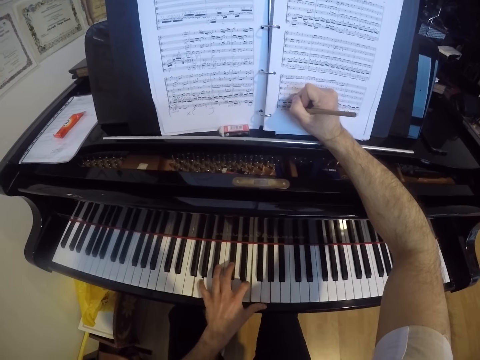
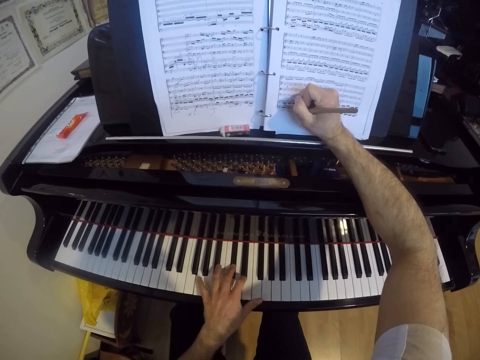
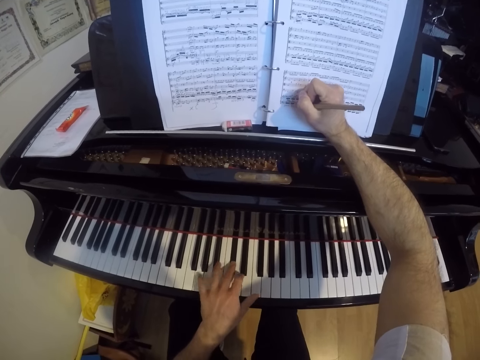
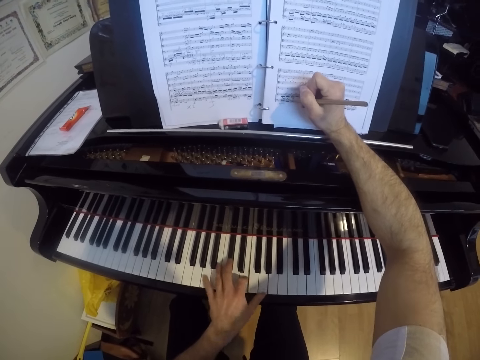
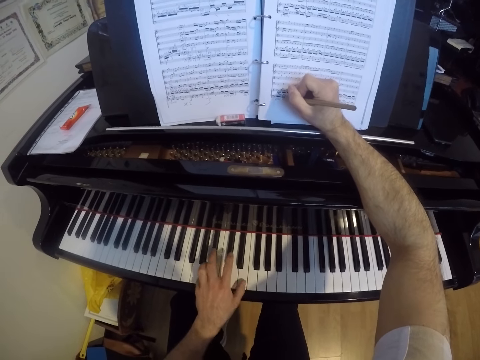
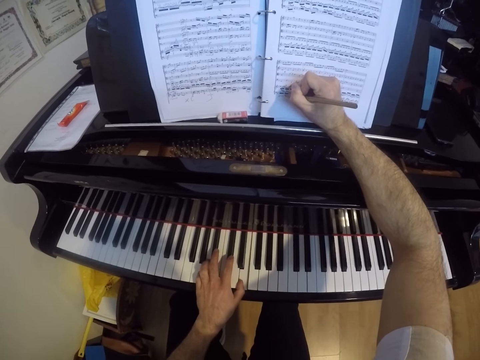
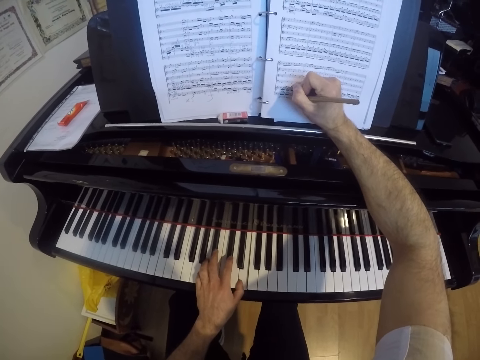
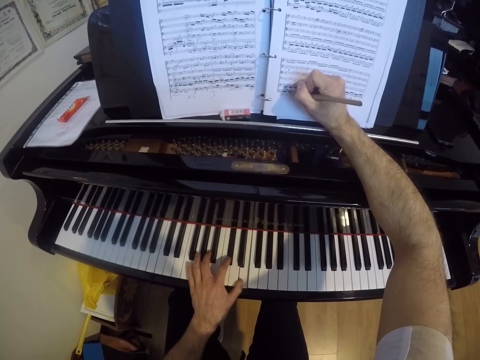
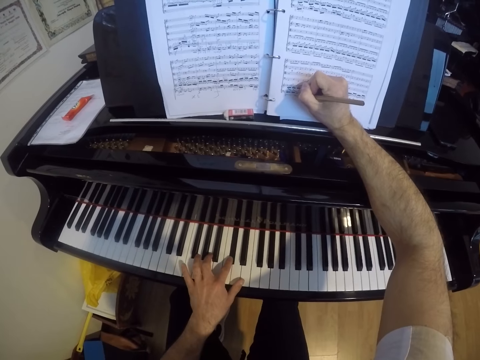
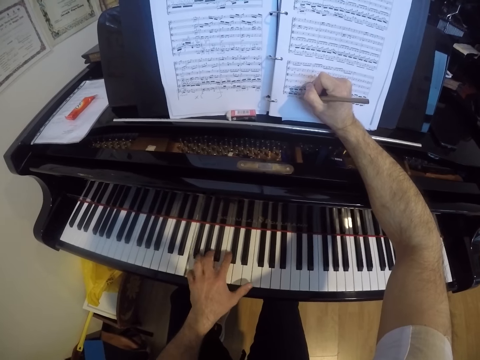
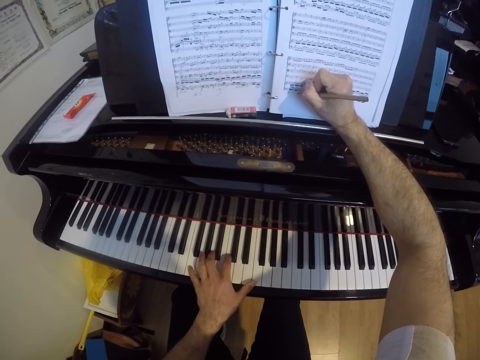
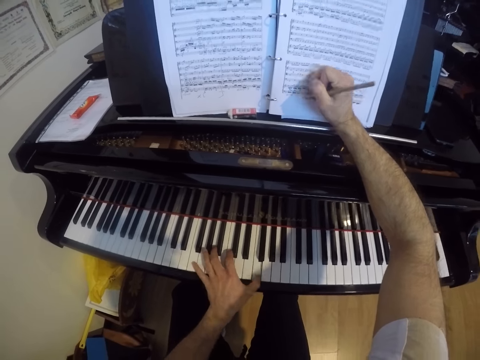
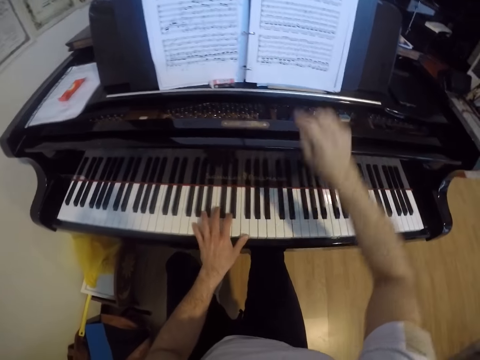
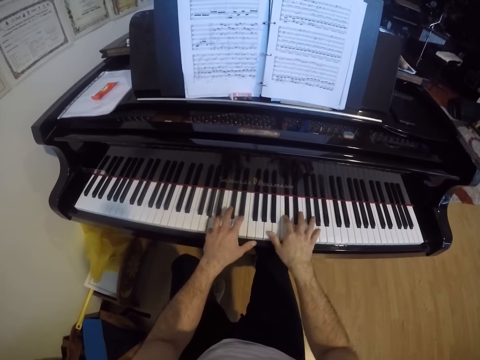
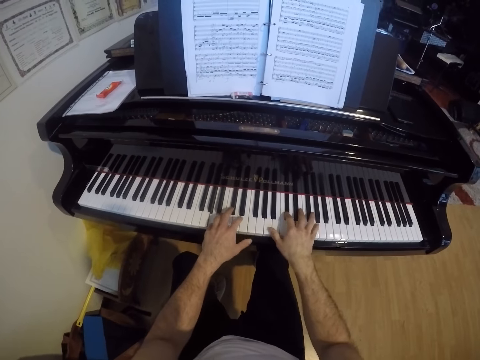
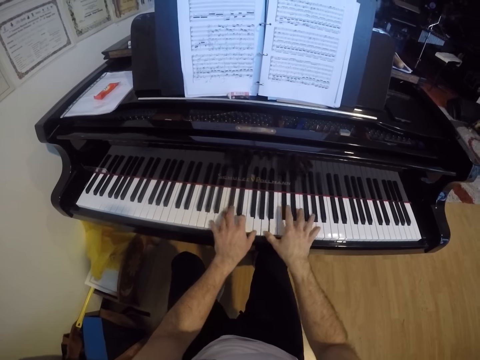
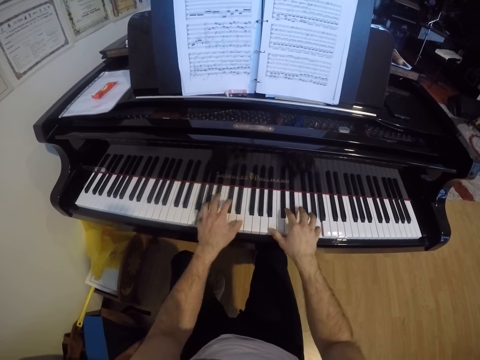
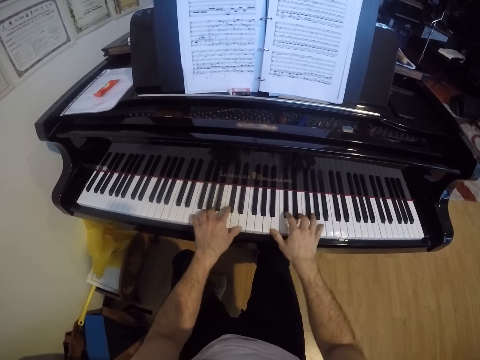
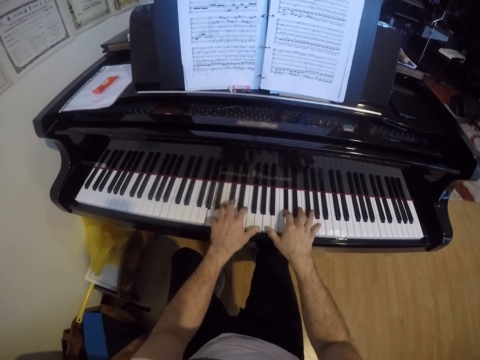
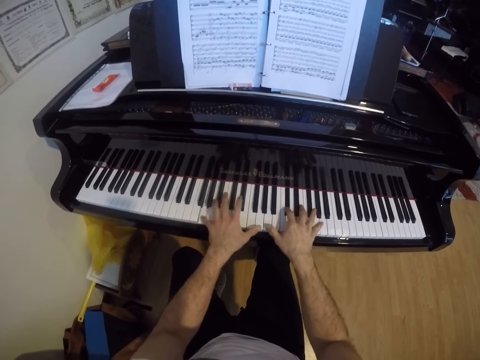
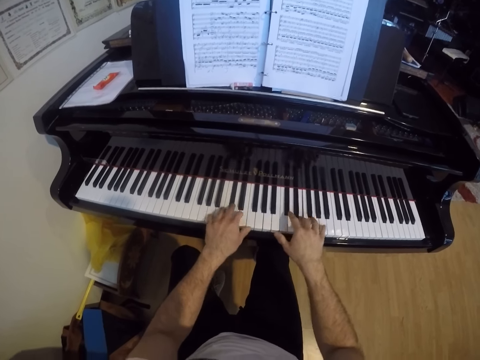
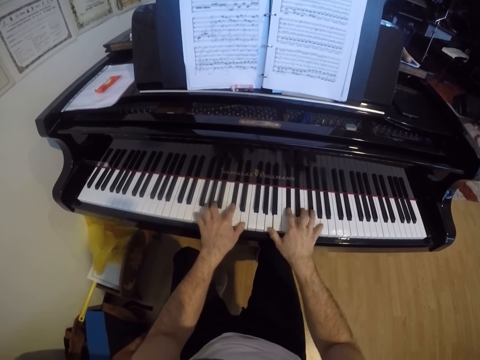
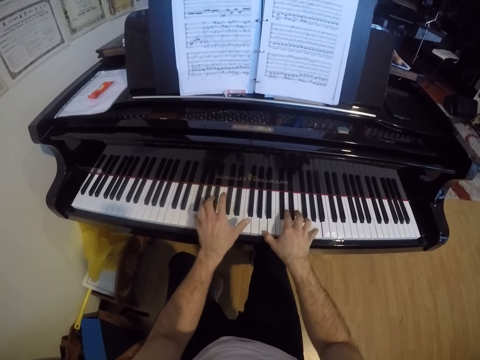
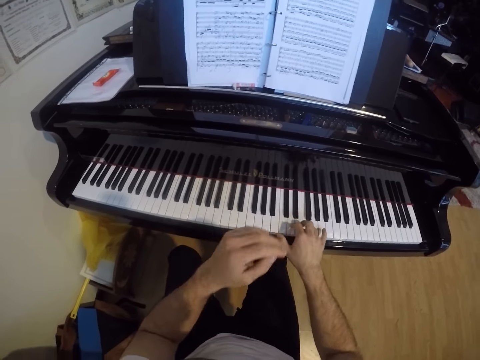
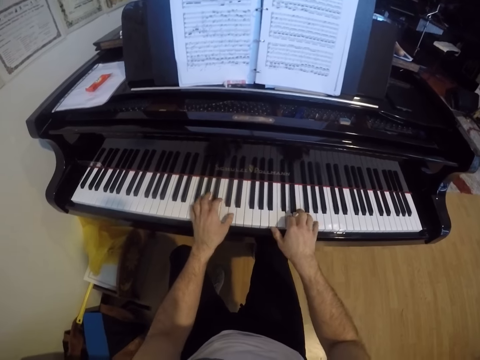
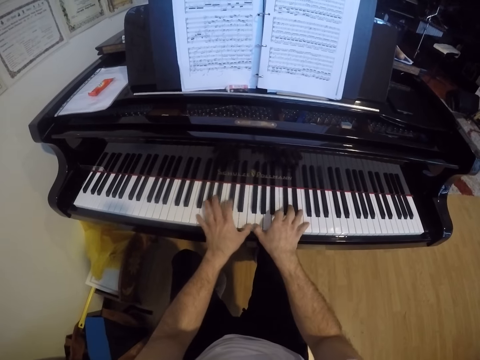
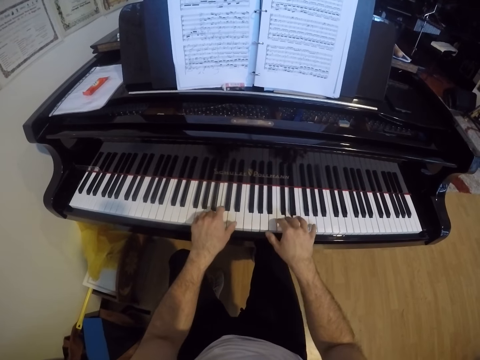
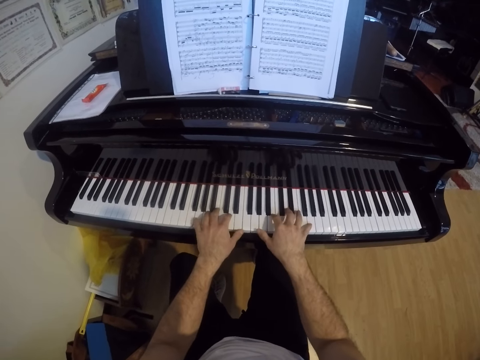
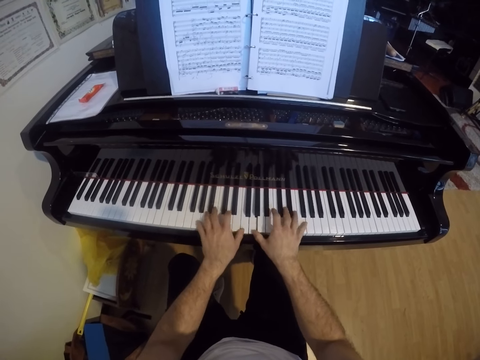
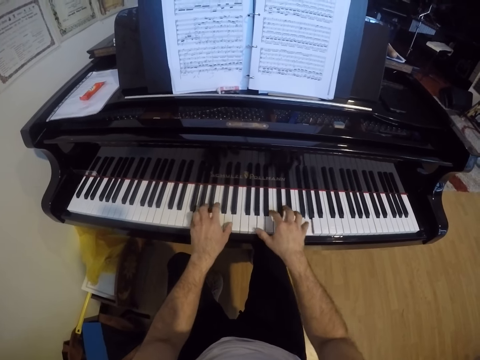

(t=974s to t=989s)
The camera wearer drops the pencil on the top board with his right hand. He plays the piano with both hands.

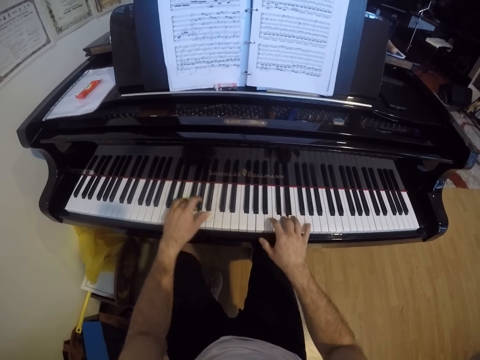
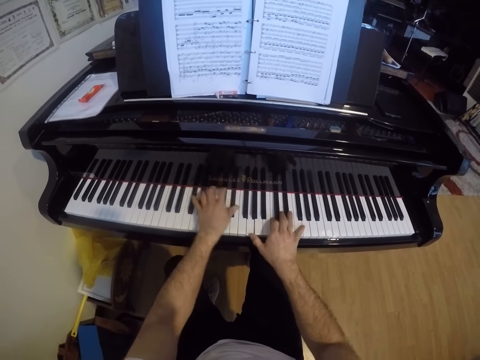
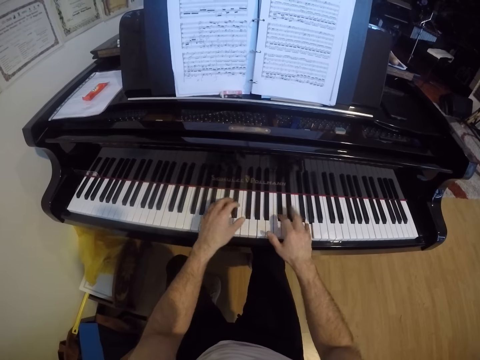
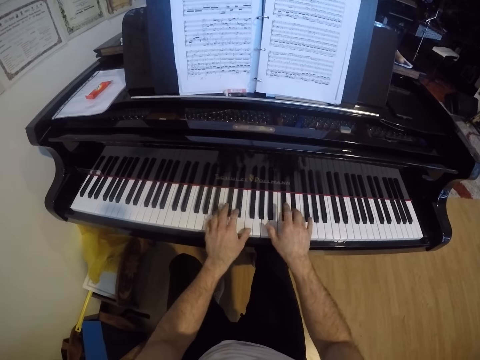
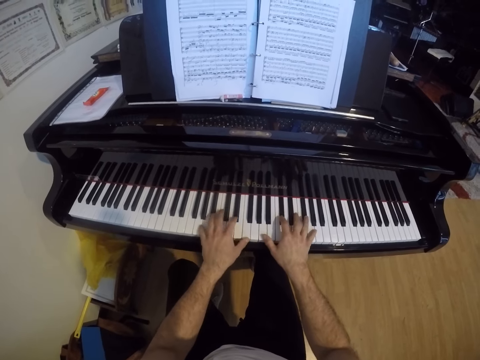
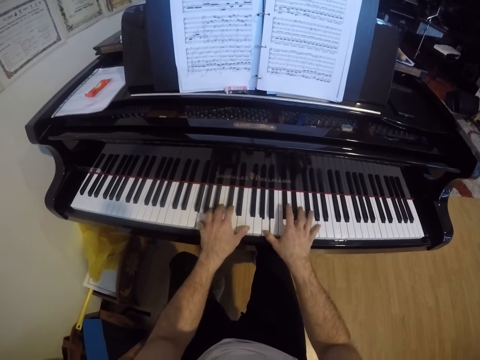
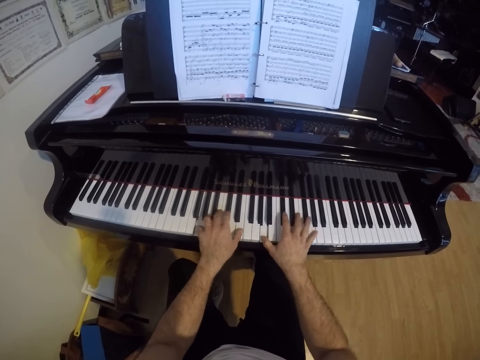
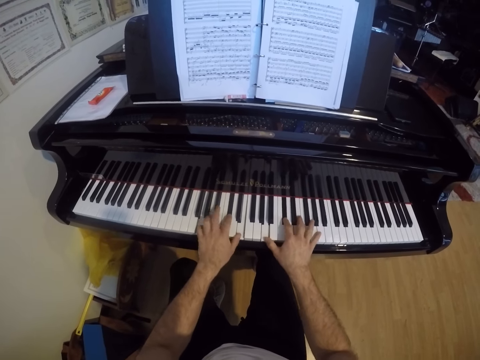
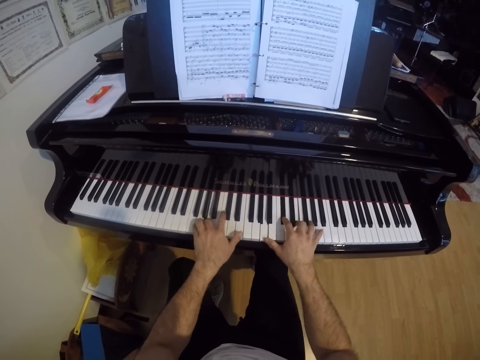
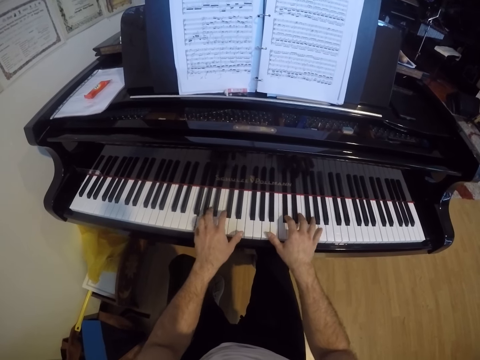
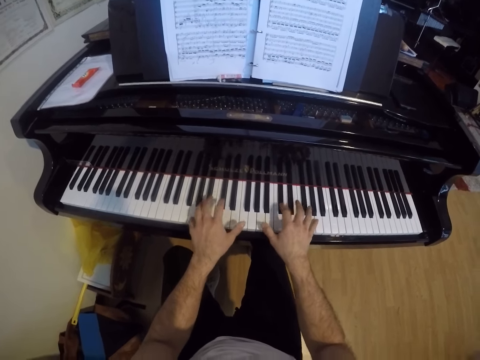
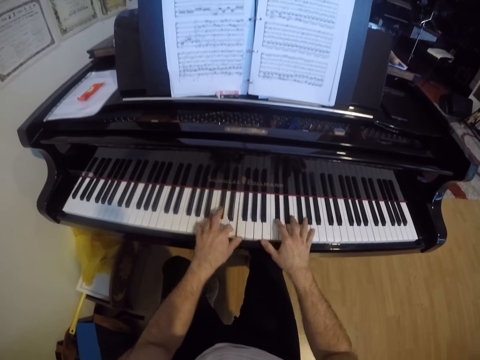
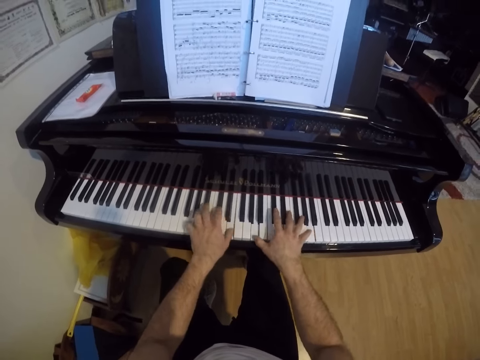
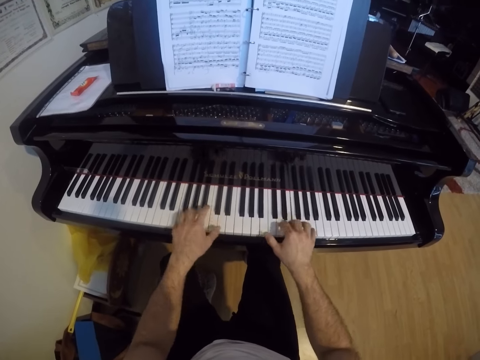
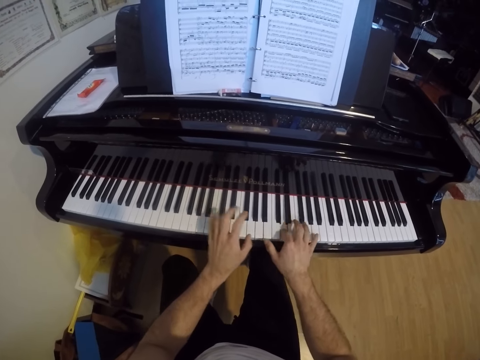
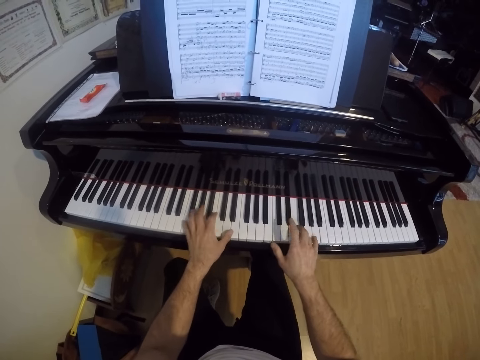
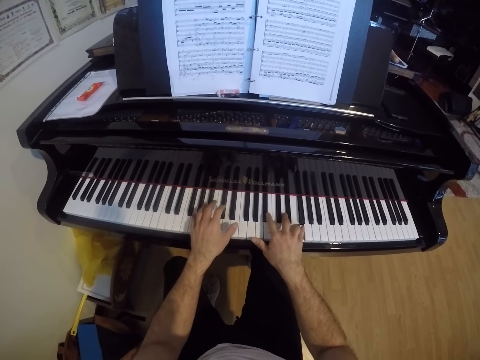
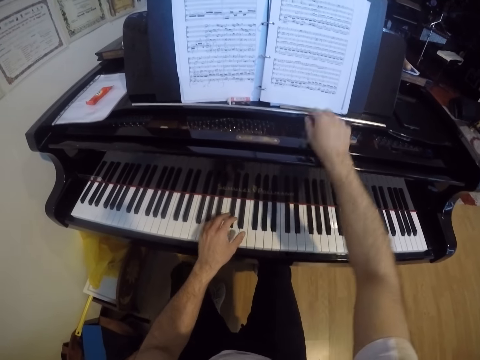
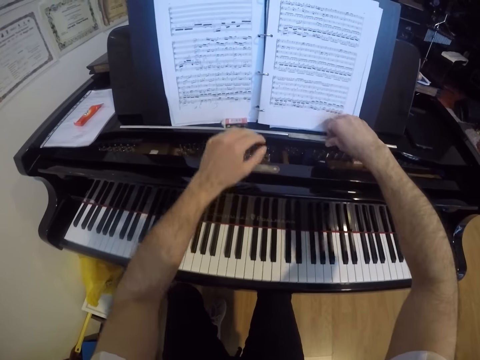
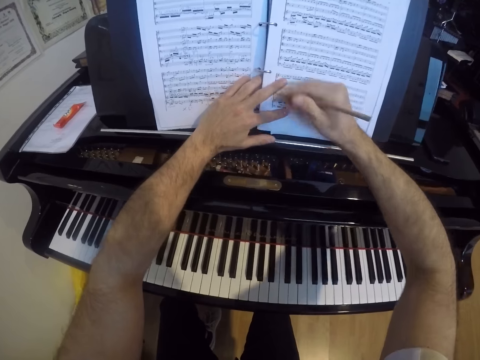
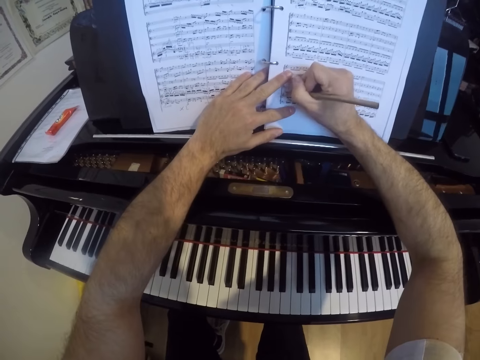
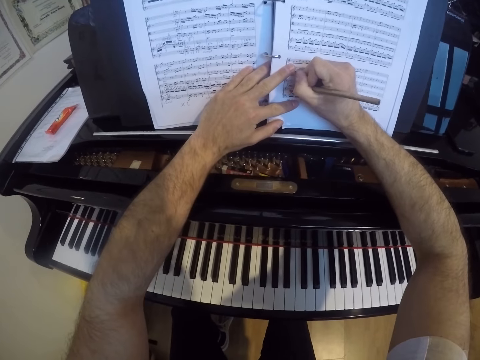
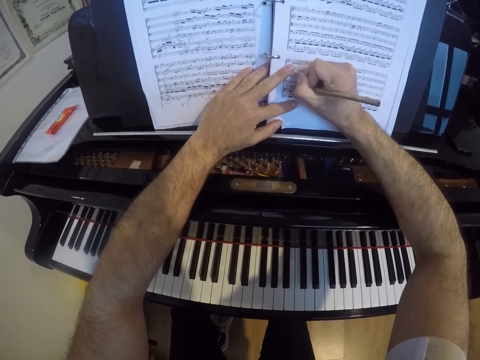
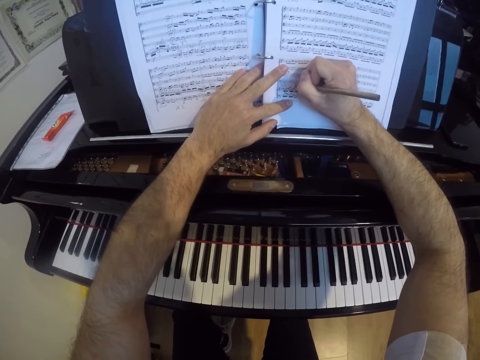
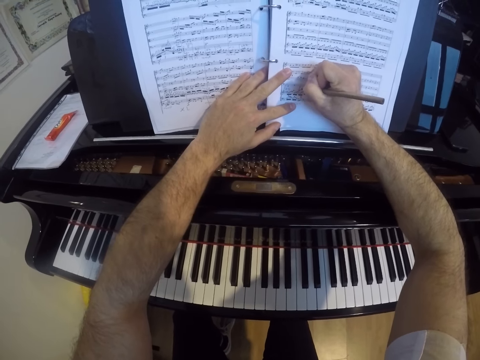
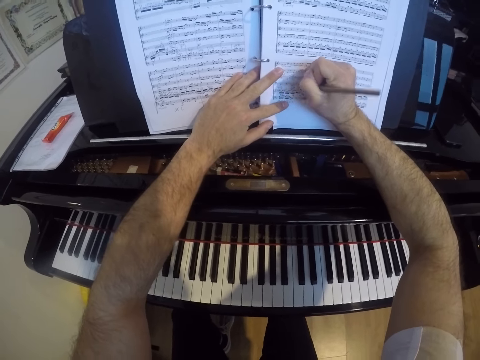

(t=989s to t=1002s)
The camera wearer picks up the pencil from the top board with his right hand. He writes on the score sheet with the pencil in his right hand.
